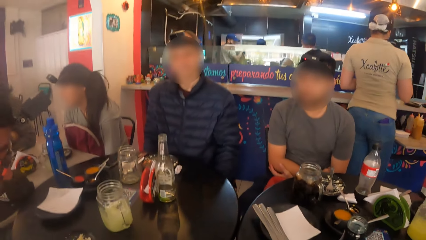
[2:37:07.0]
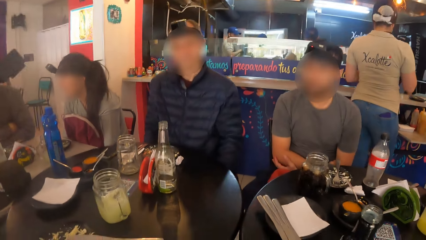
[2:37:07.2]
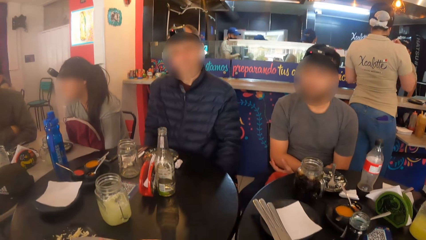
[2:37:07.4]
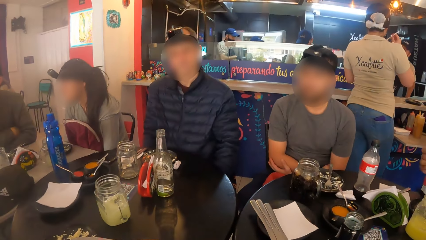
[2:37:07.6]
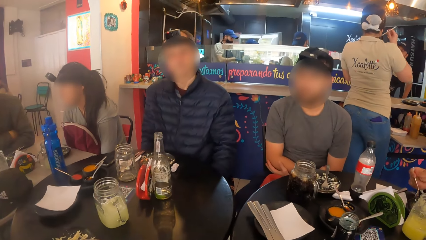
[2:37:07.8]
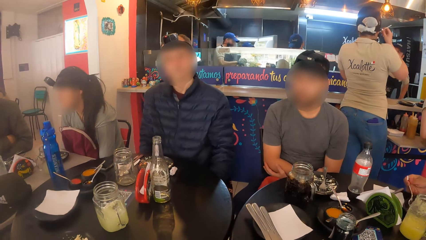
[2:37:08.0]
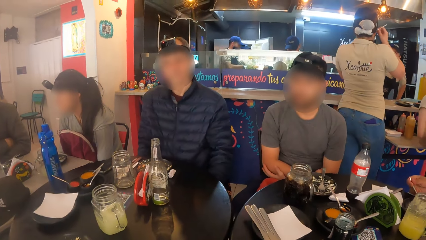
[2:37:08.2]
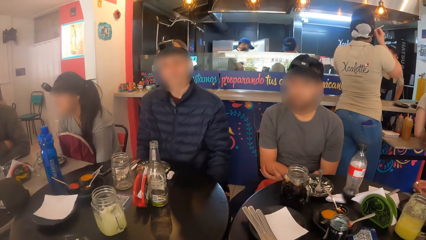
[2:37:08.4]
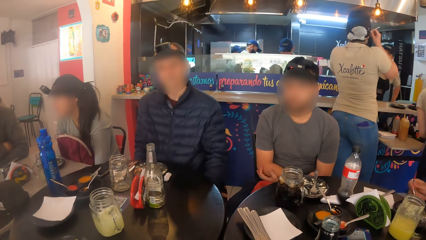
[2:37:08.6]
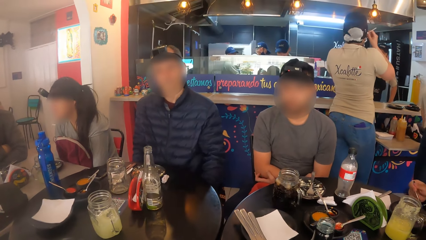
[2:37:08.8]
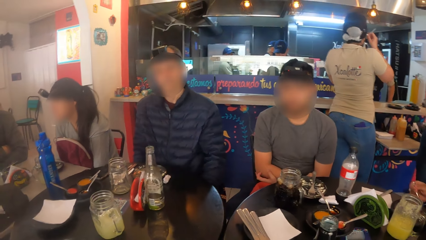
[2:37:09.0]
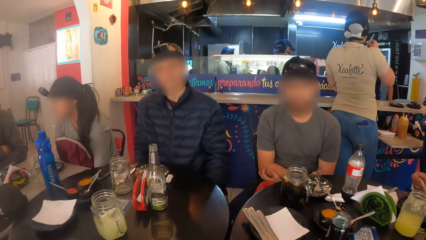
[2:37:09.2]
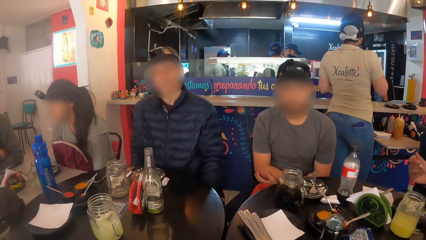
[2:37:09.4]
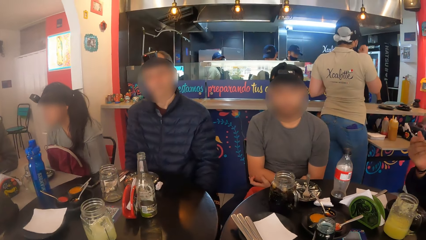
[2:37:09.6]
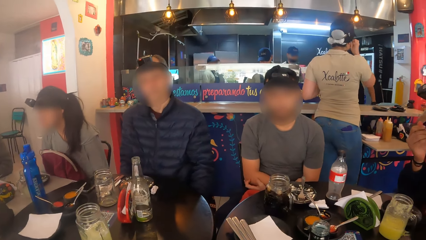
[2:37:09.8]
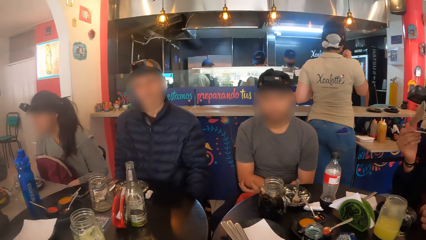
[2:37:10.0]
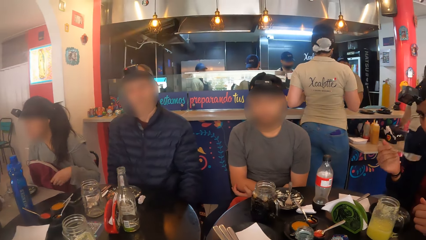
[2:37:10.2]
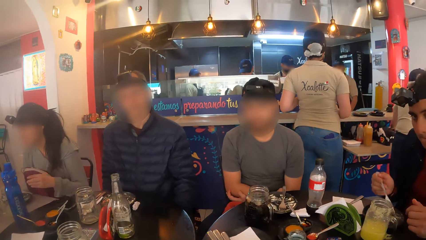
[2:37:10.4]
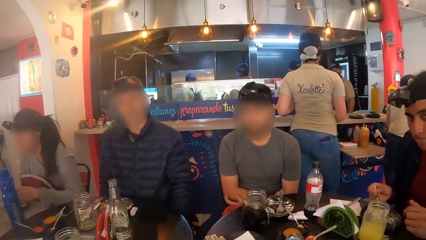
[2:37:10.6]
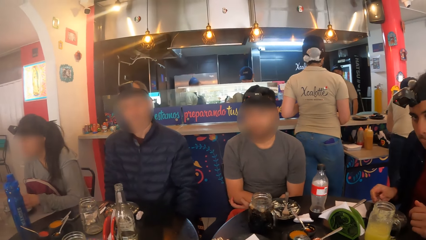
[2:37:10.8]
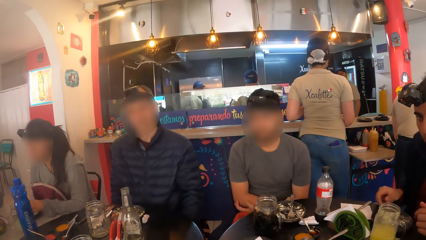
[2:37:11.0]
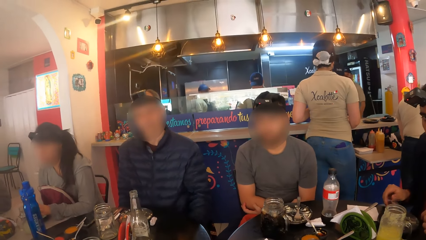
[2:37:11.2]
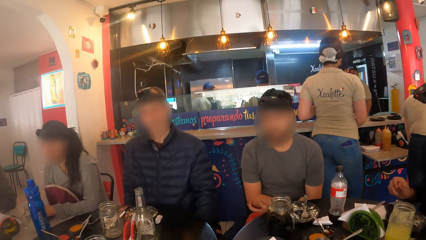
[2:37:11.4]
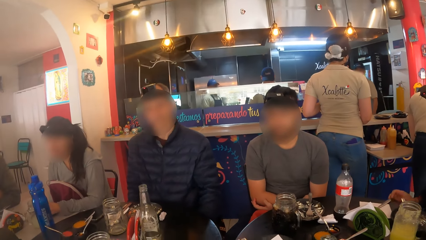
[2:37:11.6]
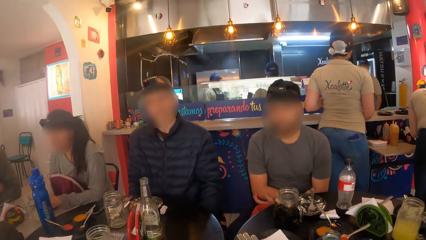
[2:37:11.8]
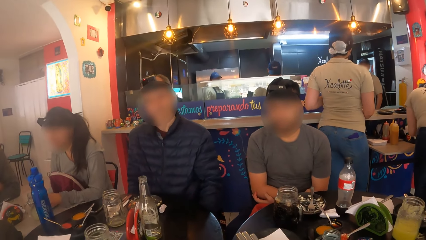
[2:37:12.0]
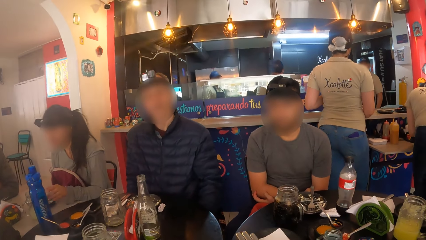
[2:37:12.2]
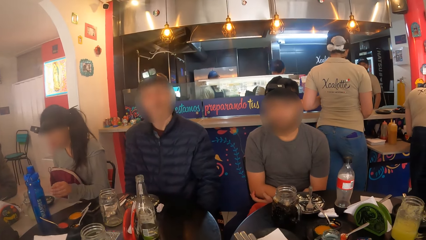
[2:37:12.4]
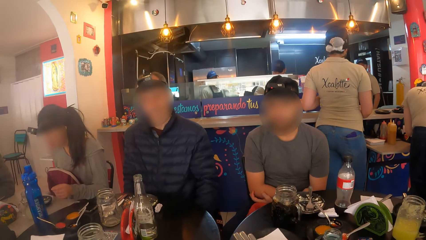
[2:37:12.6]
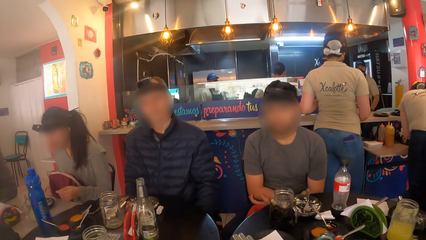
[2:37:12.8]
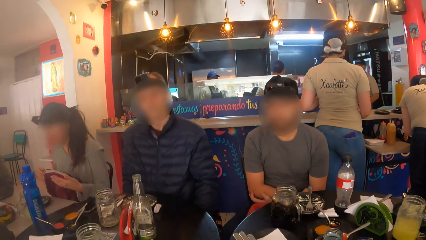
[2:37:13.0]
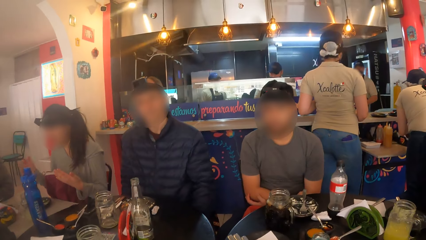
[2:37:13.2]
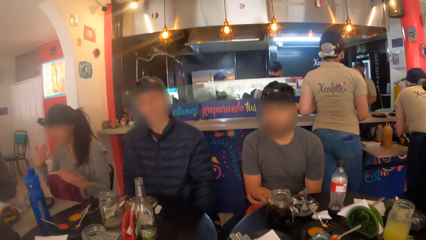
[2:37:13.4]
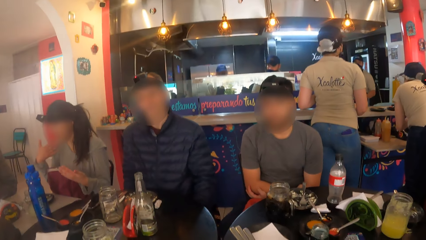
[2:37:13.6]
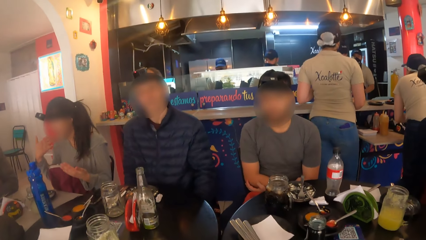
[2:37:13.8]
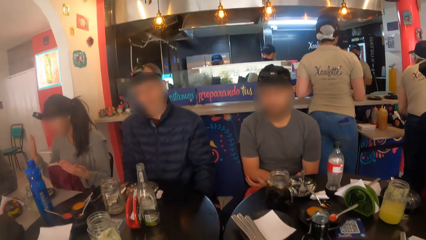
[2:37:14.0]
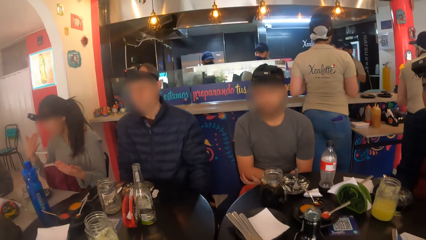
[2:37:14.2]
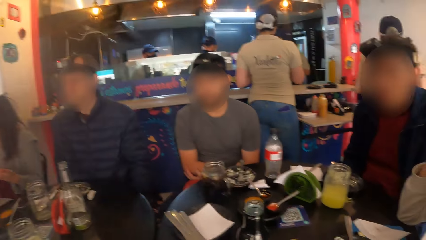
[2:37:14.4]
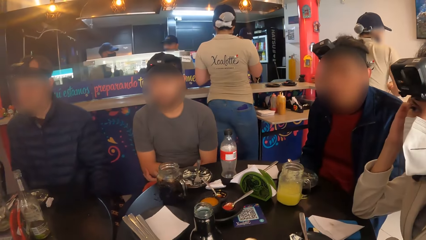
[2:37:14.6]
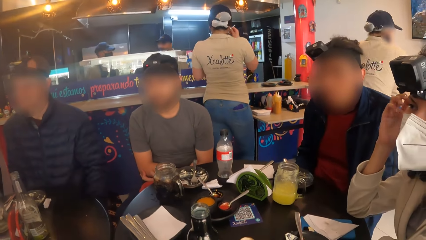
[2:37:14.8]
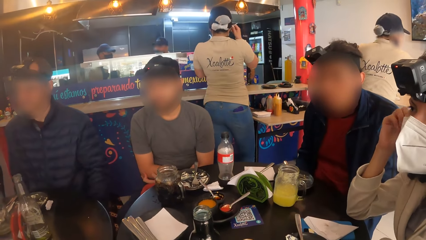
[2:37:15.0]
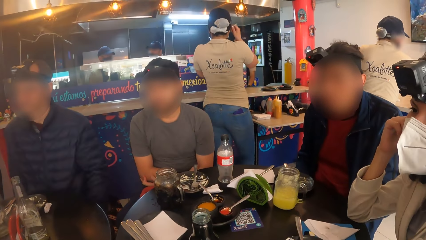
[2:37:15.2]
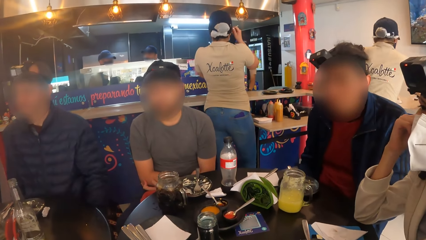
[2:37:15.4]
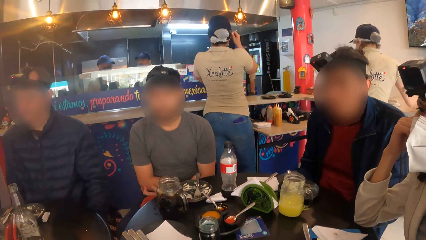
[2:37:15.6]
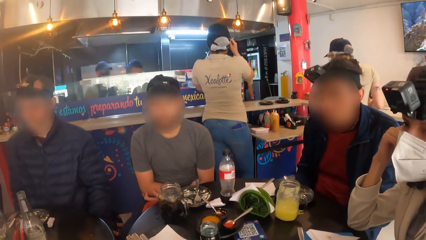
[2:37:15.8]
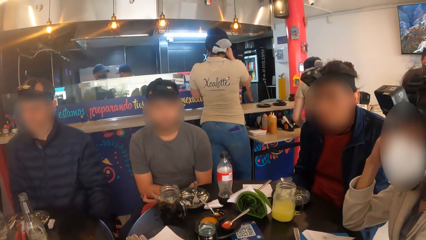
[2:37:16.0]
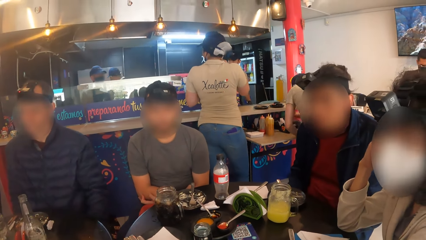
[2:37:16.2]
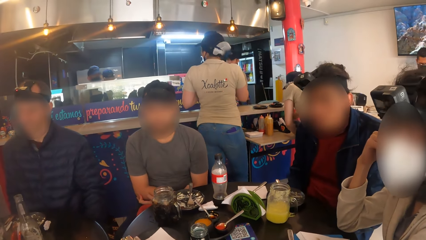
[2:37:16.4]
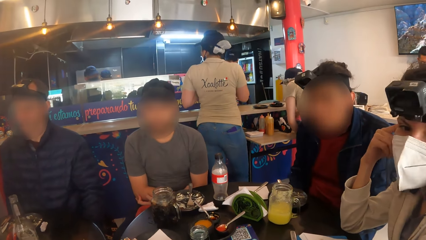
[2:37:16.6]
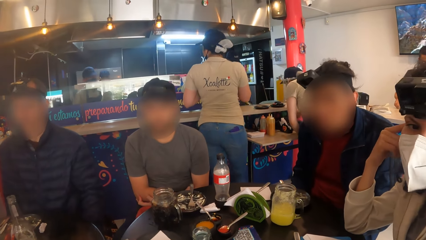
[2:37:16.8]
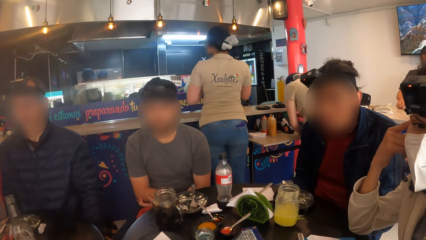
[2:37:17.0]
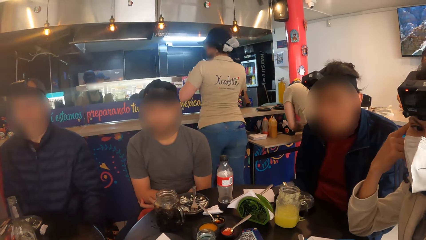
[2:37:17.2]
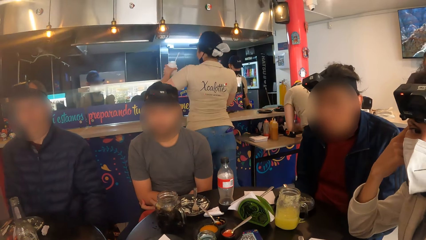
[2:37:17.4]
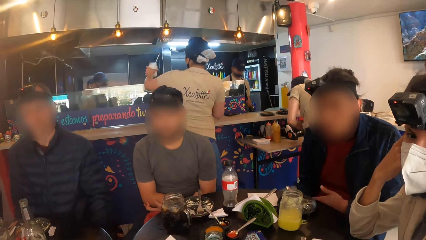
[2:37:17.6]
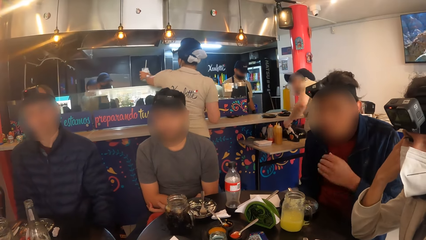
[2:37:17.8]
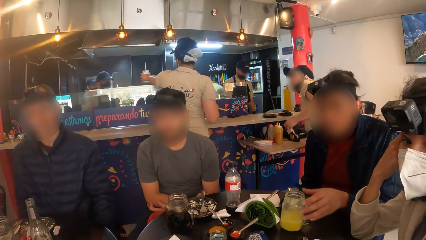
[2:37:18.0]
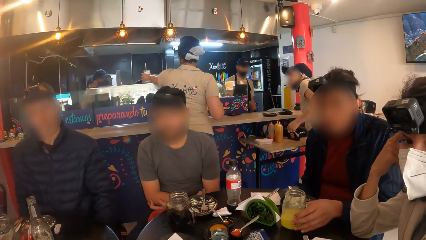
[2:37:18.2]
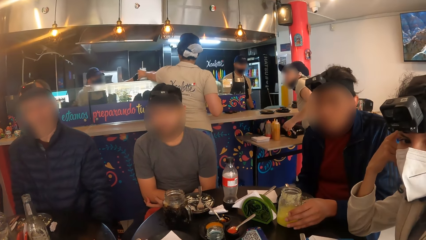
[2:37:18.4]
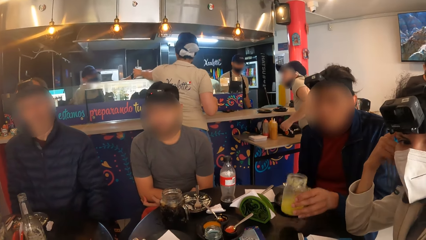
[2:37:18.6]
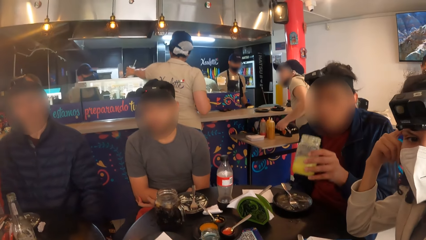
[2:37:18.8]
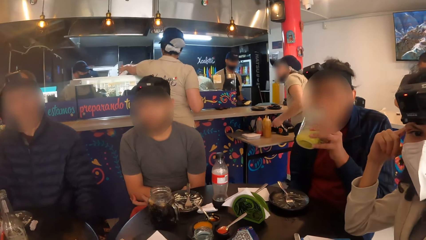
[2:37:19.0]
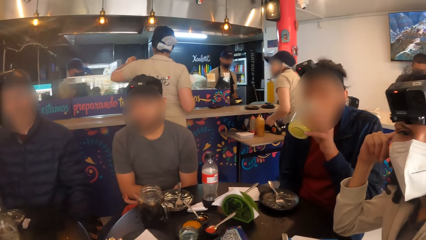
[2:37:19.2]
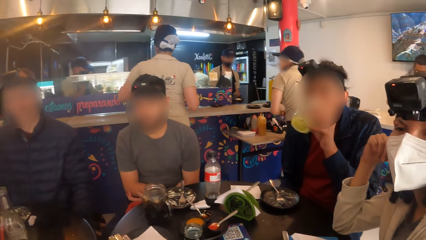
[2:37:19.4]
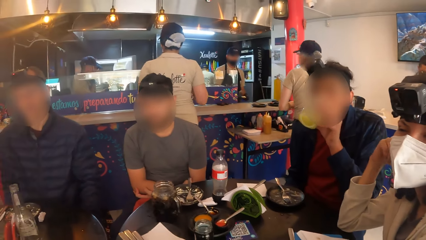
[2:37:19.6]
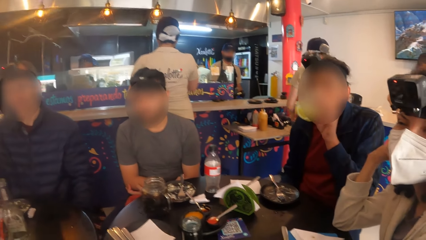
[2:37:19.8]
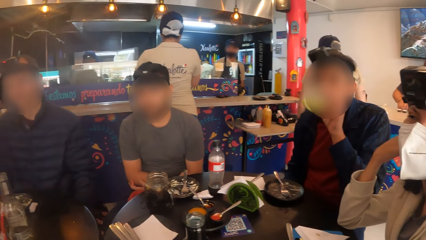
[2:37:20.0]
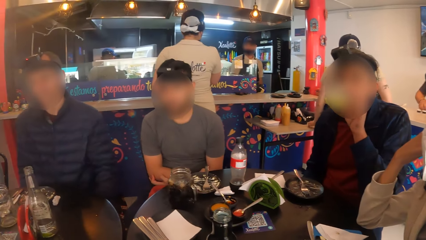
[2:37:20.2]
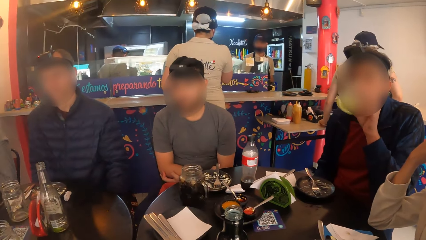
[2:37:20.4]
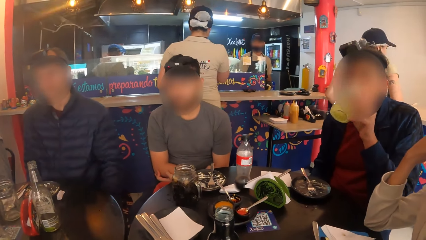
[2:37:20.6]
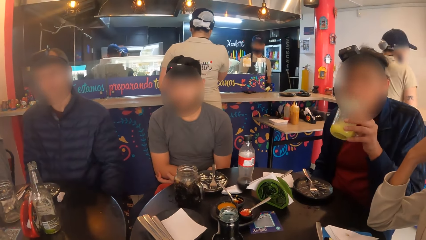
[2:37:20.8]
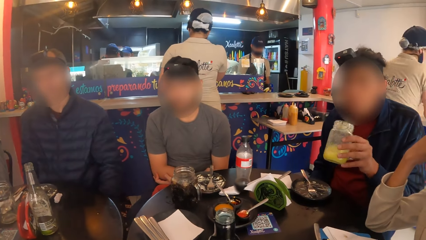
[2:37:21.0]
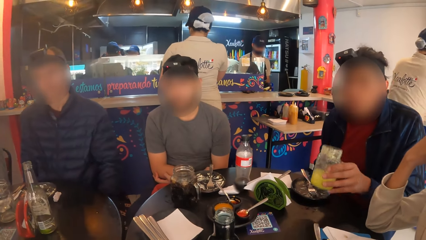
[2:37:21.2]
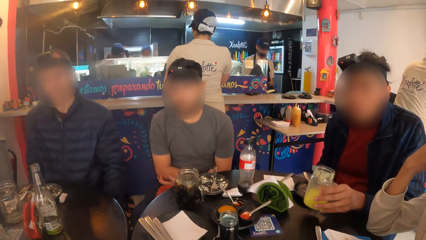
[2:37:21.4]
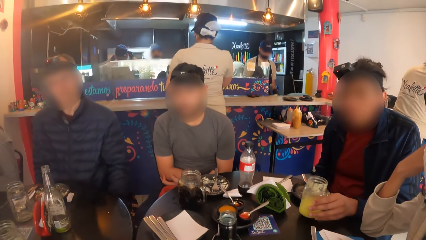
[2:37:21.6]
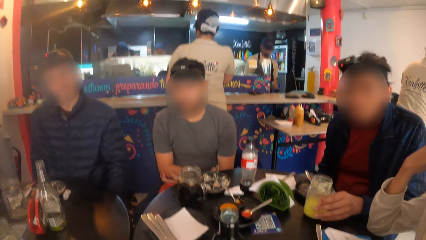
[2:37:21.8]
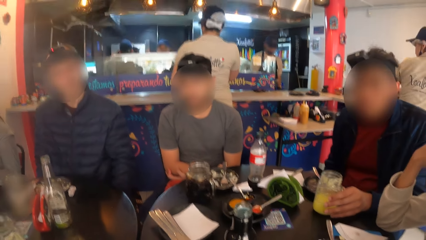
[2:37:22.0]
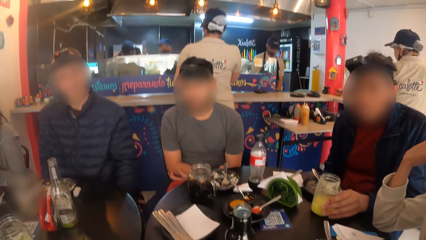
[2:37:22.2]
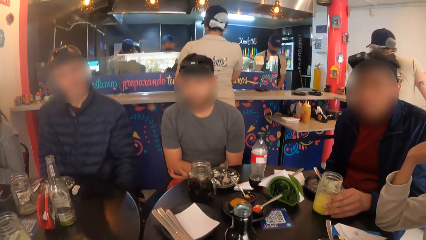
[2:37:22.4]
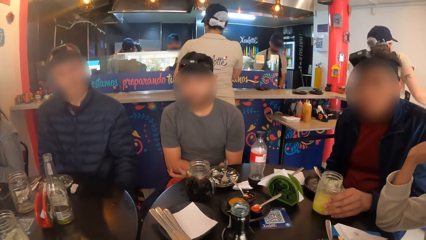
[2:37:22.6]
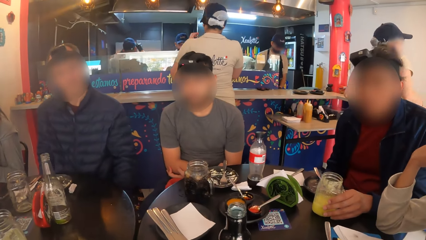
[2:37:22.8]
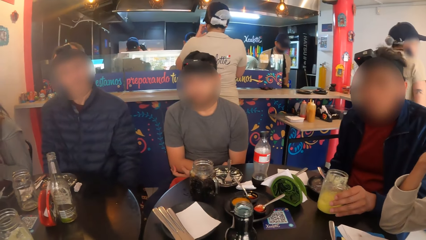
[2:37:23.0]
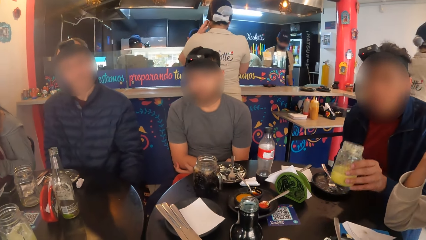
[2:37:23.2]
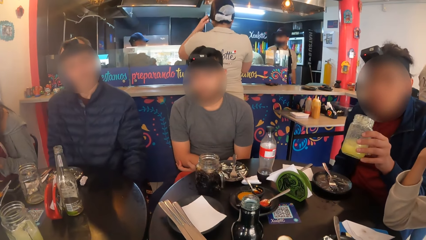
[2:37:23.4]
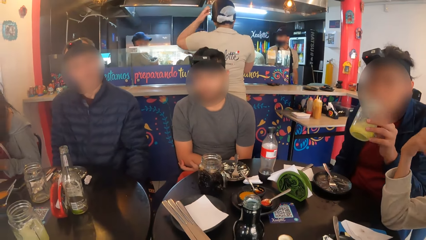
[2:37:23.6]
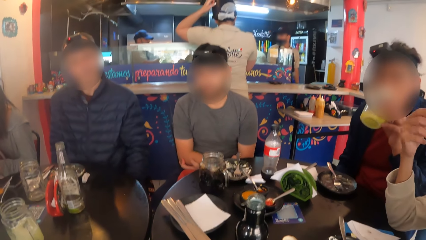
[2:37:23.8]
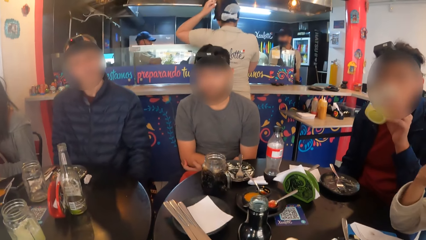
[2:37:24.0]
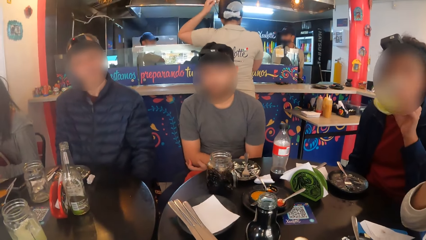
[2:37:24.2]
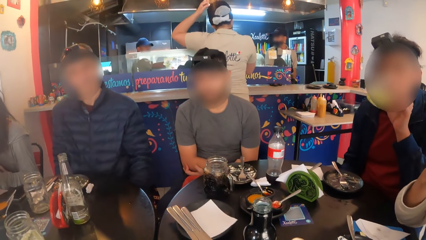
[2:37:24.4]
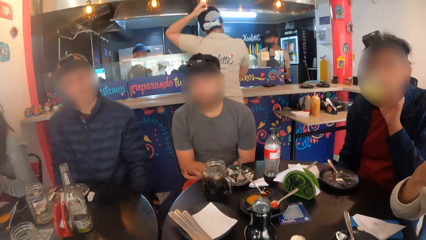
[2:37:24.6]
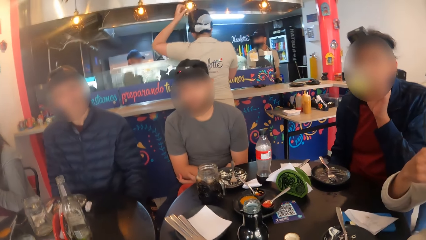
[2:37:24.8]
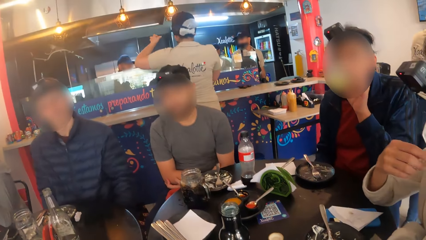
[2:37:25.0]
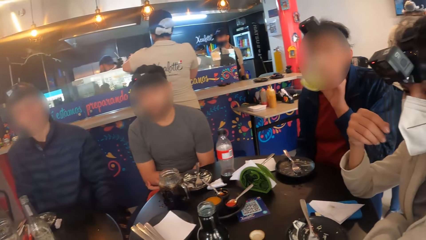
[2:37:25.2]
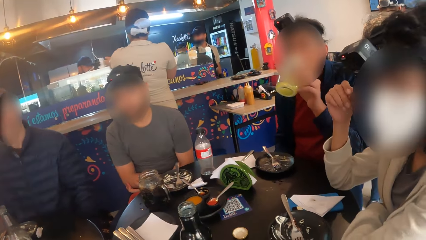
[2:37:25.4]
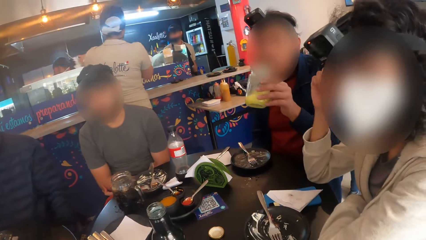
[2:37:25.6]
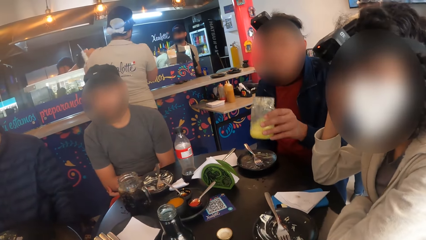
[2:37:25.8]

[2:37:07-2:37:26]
A woman adjusts the mask. A man picks up the cup on the table with his left hand. The man drinks juice from the cup in his left hand. The man drops the cup in his left hand on the table. The man drinks juice from the cup in his left hand.
